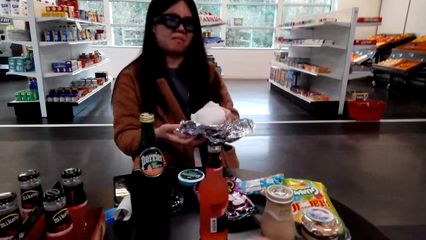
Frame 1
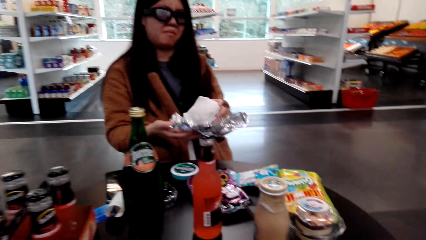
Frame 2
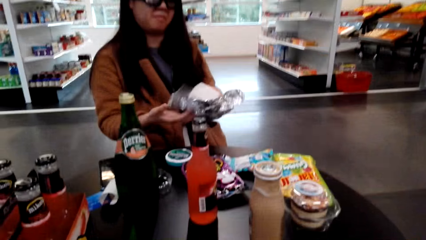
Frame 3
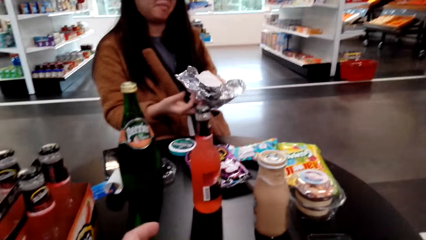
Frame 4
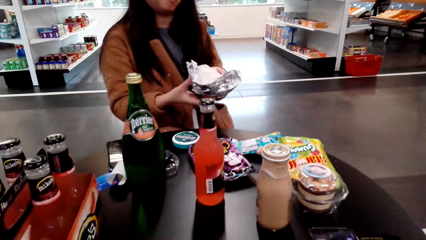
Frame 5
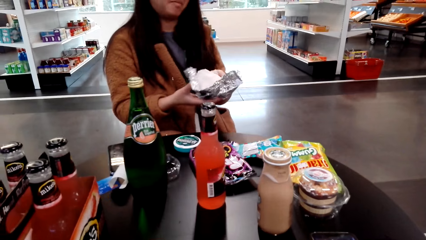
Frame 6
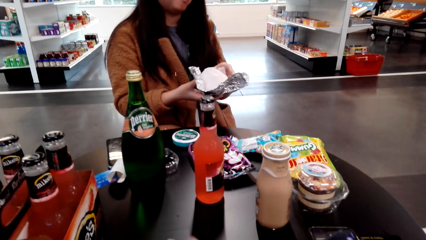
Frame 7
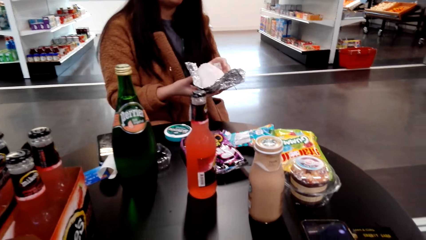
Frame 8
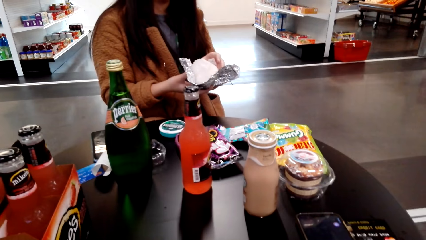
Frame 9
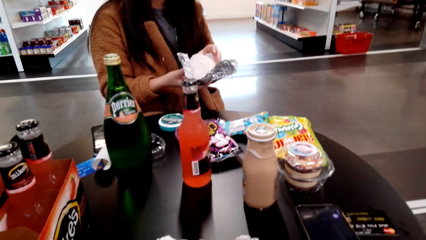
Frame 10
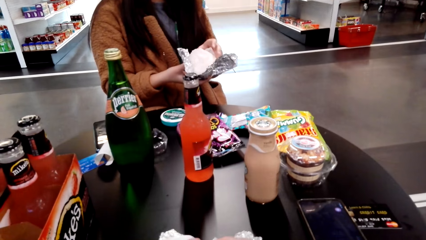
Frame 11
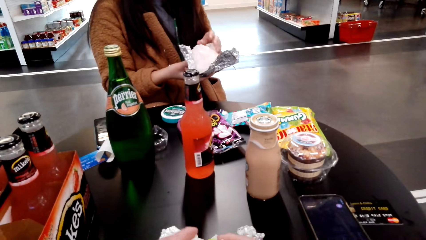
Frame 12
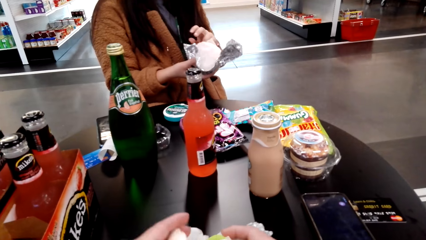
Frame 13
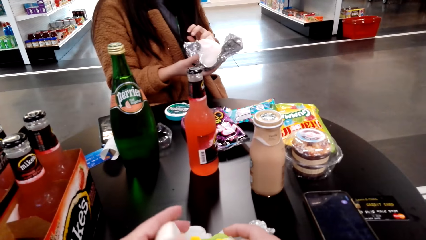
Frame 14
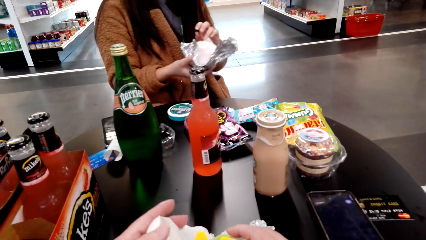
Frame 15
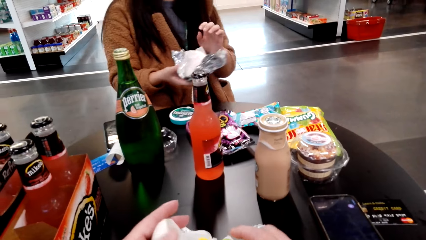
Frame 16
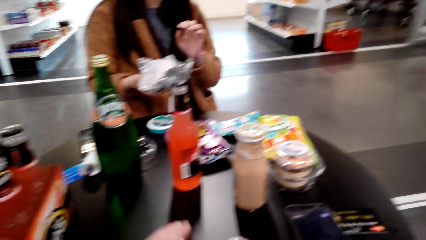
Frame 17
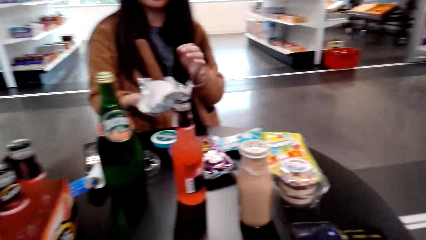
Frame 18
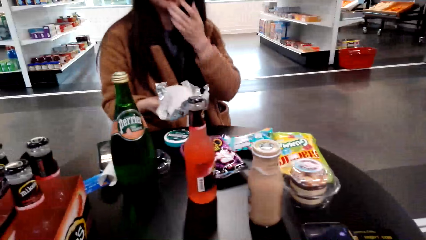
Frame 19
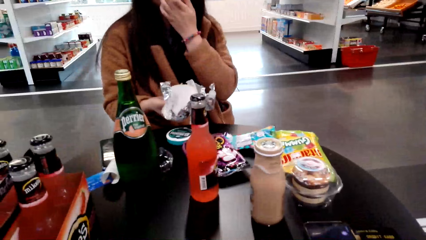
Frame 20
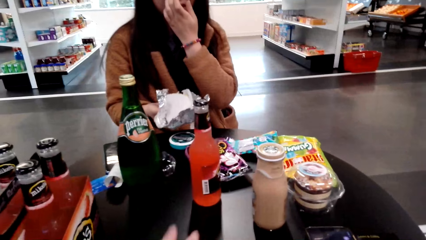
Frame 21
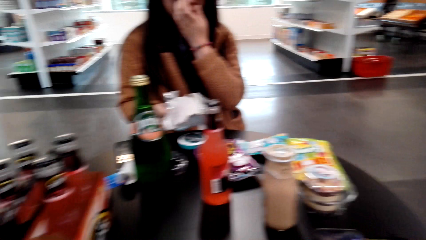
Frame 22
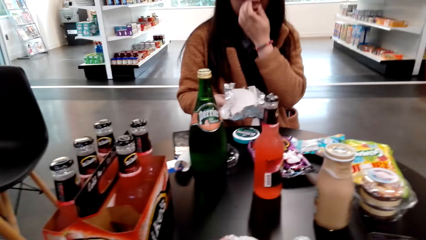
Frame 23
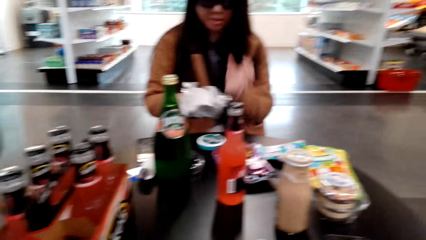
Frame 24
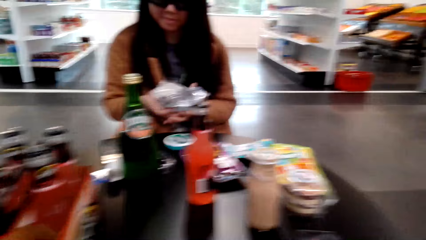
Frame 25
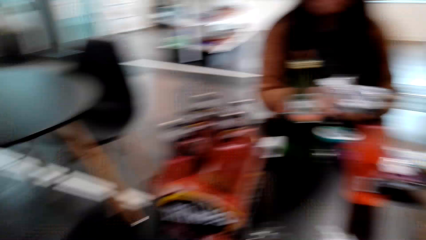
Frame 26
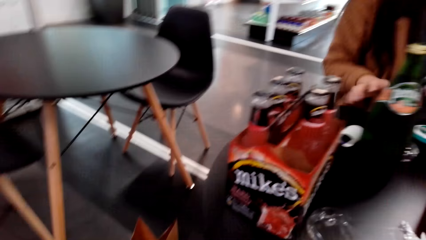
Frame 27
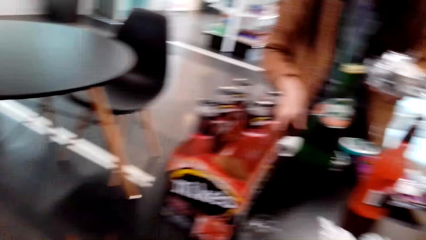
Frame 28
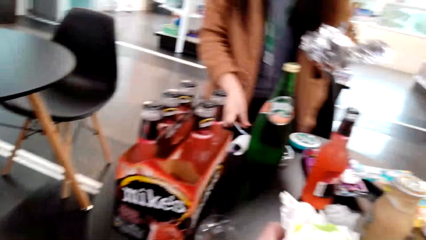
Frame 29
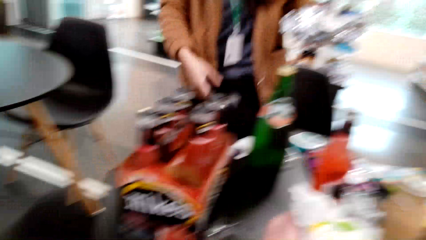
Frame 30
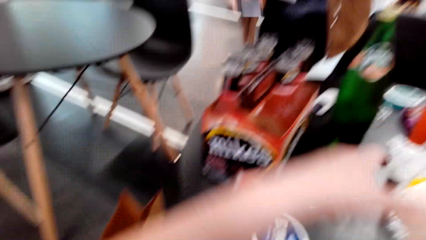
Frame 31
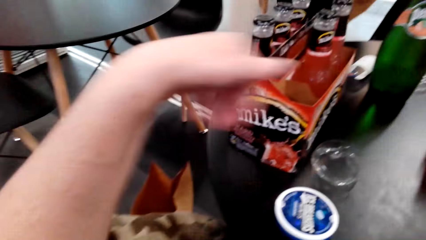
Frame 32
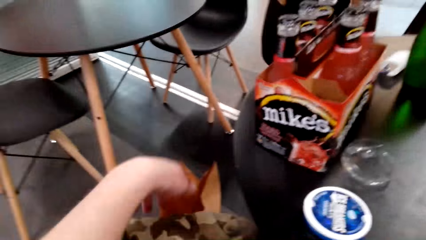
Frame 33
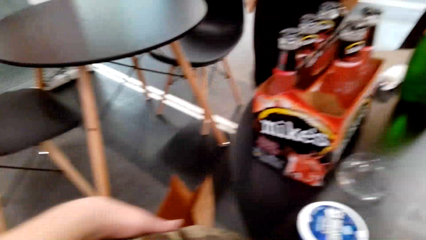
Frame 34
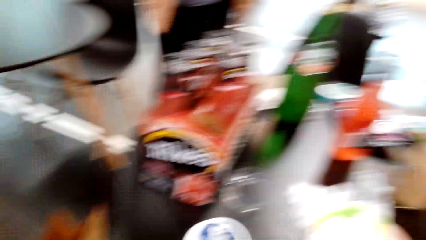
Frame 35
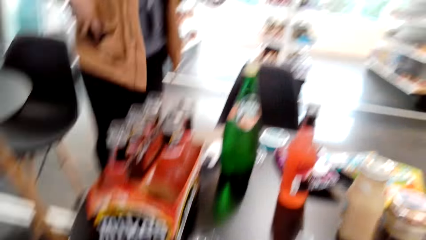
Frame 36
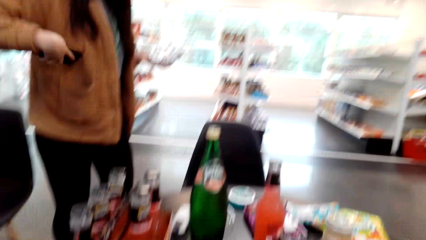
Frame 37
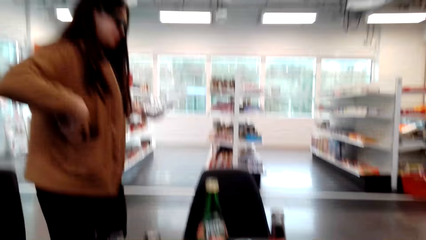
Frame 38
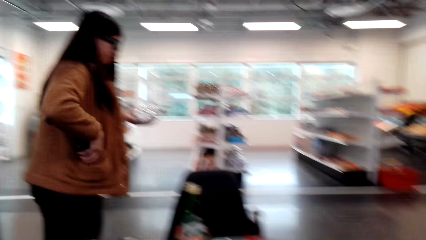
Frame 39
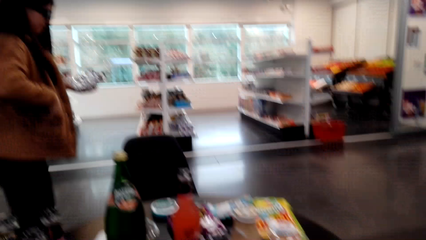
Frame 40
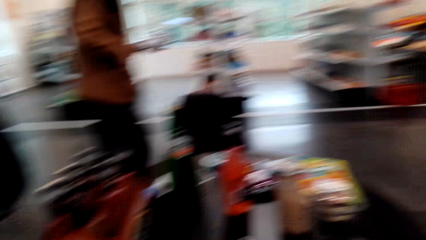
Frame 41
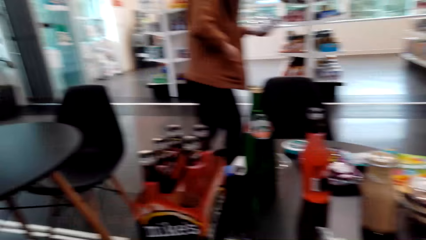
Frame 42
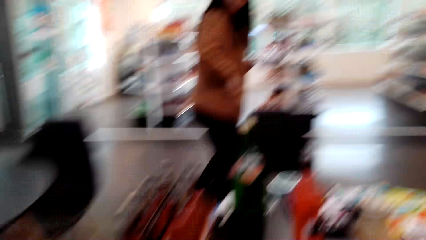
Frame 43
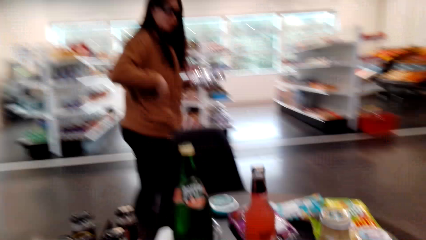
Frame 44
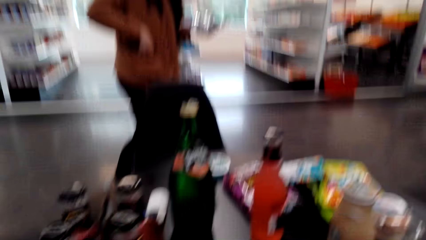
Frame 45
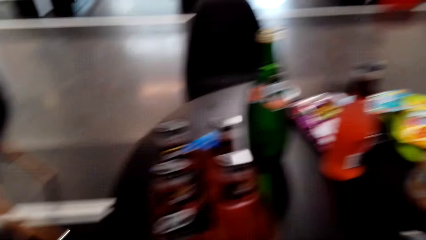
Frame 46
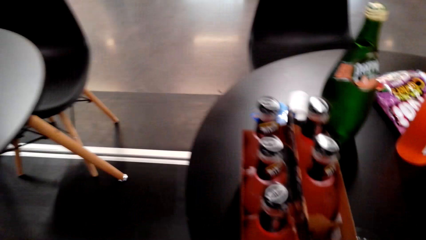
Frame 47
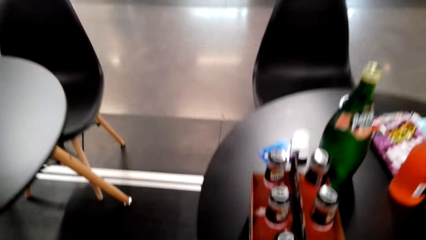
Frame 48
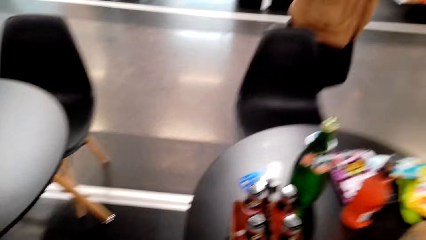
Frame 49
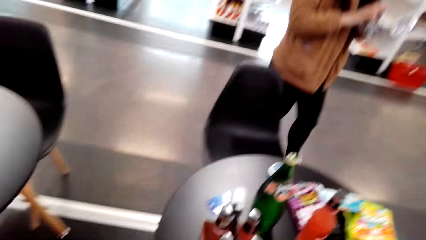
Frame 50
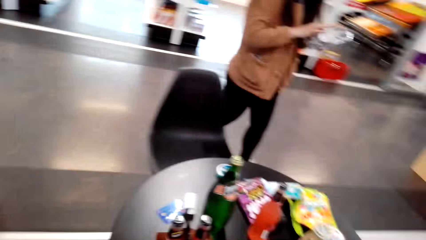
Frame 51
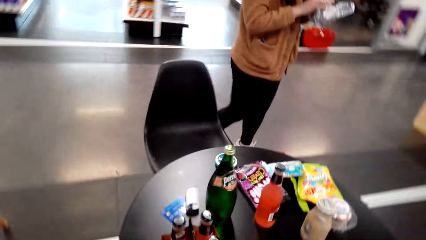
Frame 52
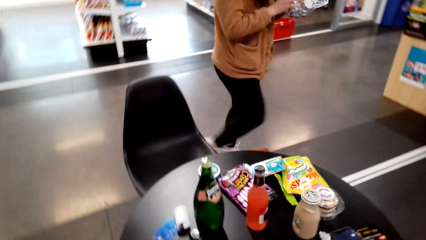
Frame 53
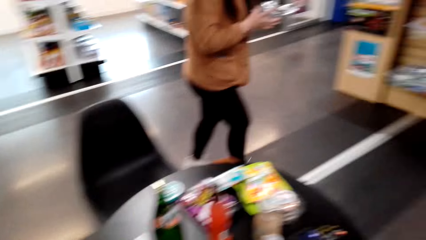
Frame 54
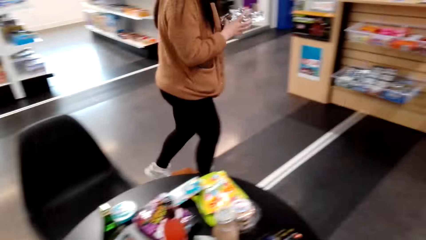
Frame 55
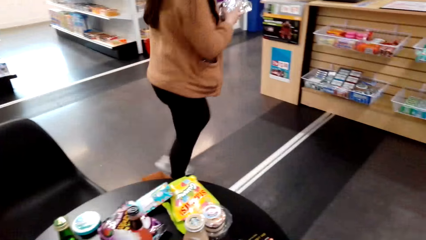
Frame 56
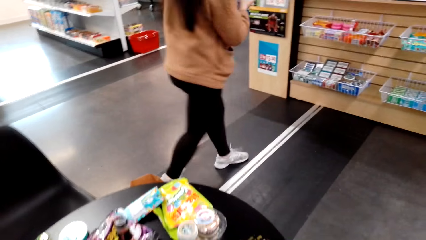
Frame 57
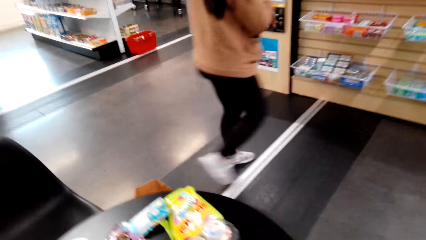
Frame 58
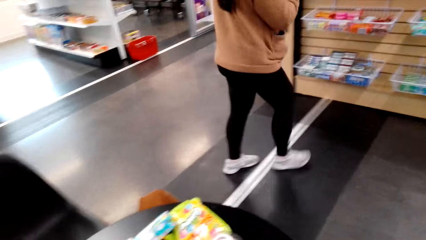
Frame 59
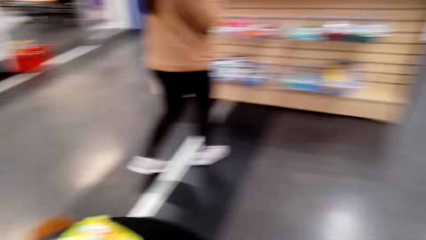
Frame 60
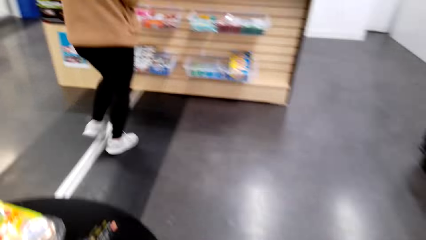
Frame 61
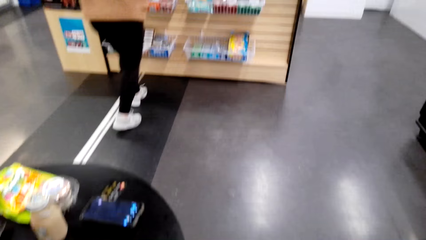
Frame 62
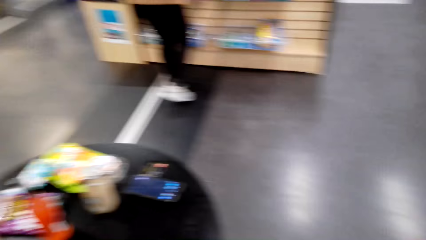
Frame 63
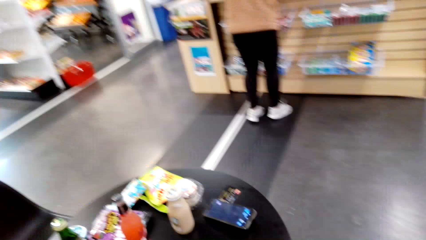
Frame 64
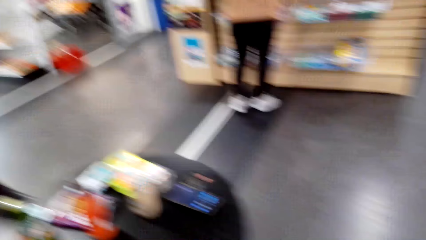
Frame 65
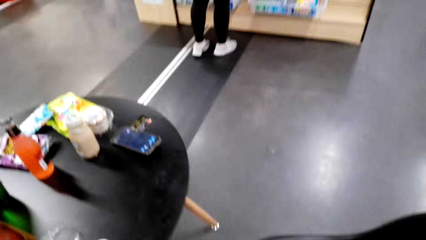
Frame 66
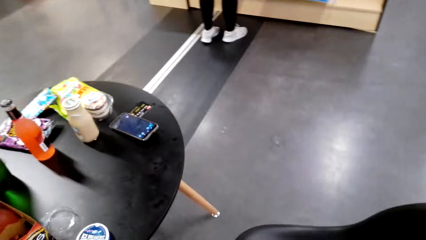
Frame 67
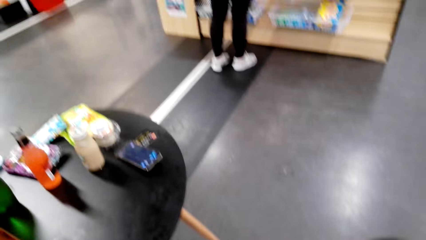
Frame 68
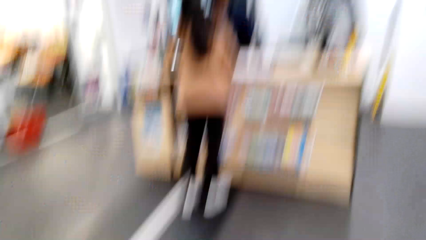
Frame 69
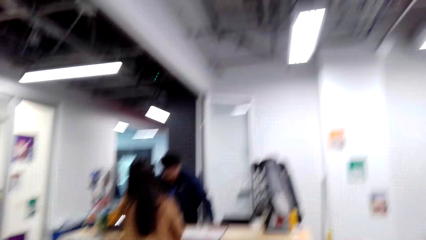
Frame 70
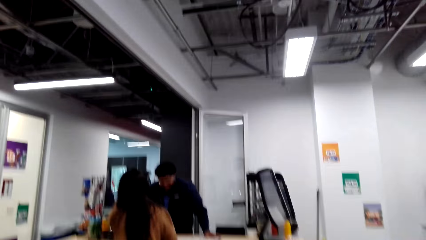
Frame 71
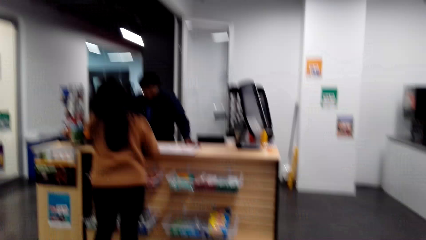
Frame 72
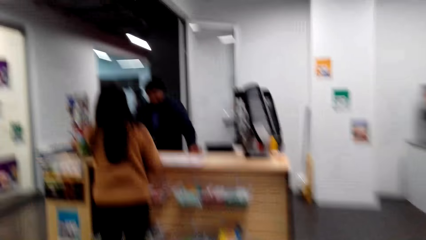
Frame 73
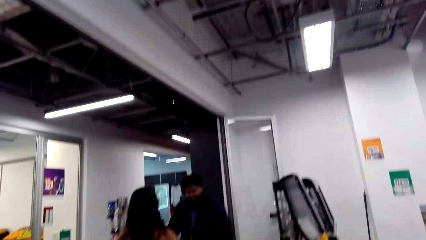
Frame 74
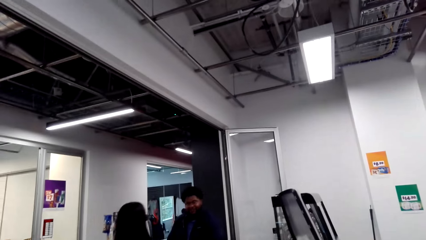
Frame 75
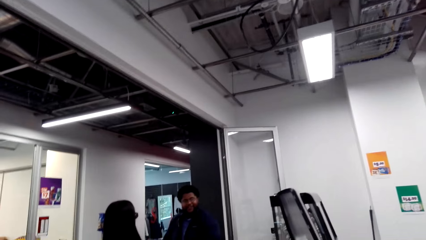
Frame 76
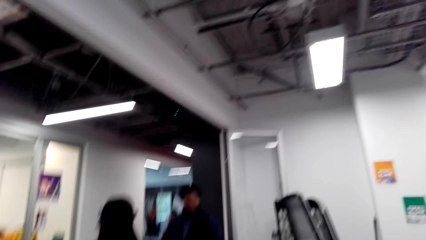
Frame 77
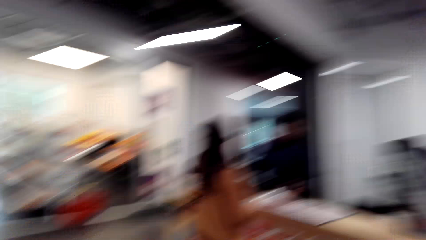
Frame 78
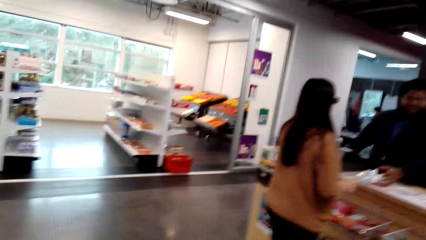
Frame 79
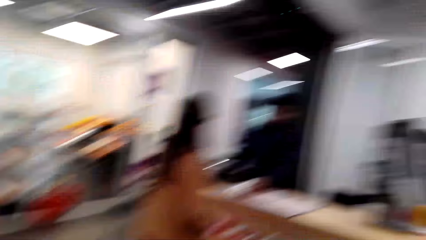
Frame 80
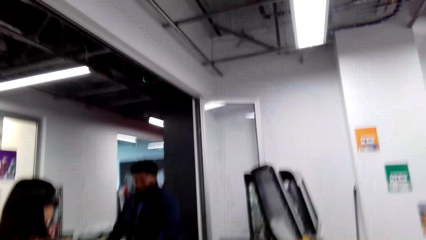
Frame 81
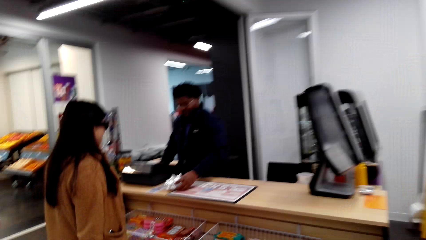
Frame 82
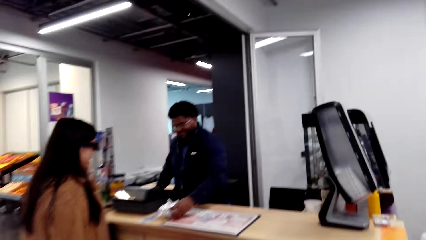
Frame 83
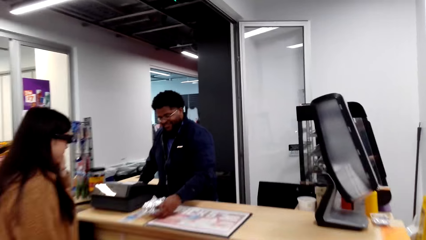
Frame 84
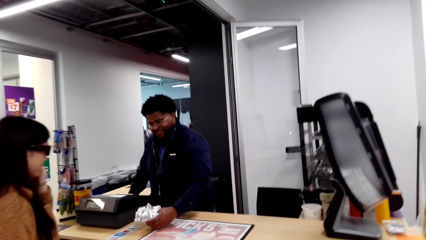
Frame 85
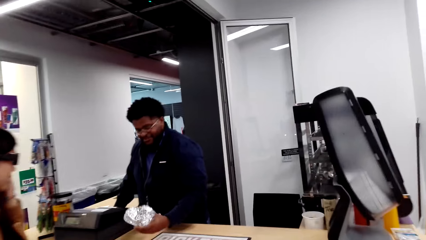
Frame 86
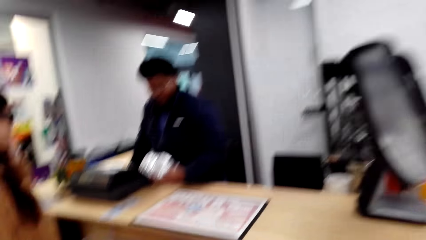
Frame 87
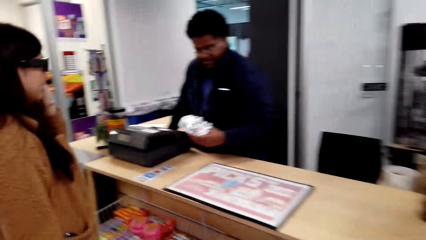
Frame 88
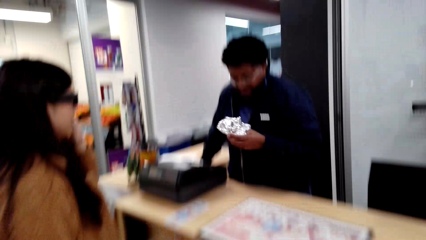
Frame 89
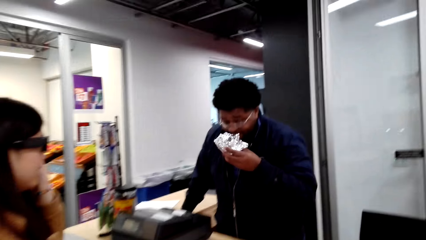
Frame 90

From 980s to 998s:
The camera wearer talks with a lady. They hold food. The lady holds food. The lady speaks to the camera wearer. The camera wearer talks with the lady. The lady walks around. The lady walks around again. The camera wearer talks with the lady. The lady takes the burger to the counter. The lady speaks to a cashier. The camera wearer looks around. They talk with the cashier.
